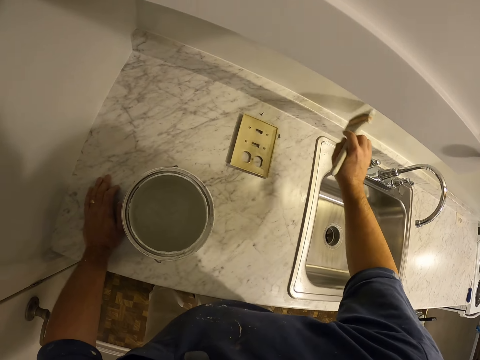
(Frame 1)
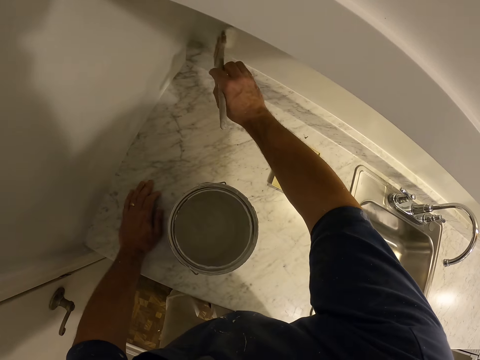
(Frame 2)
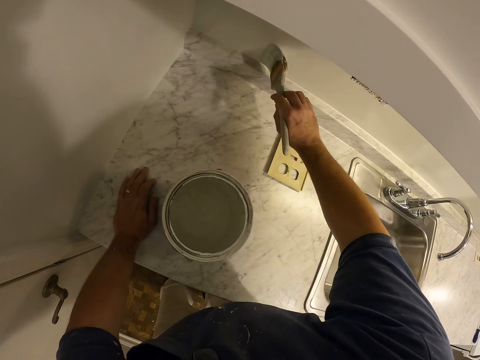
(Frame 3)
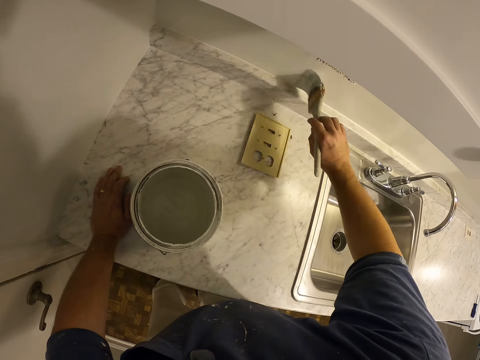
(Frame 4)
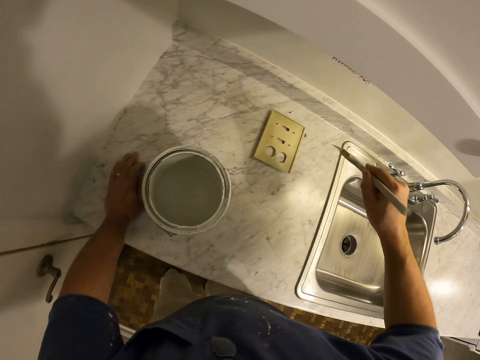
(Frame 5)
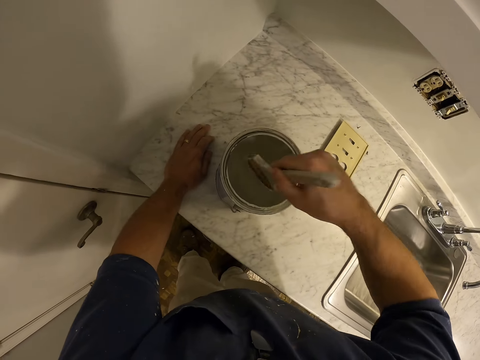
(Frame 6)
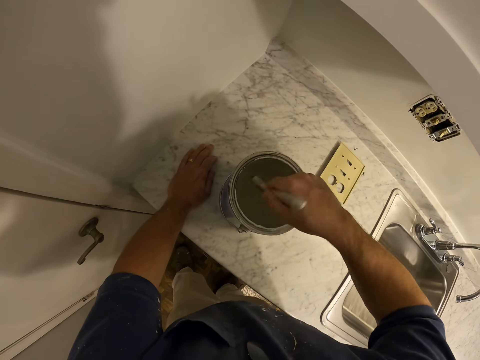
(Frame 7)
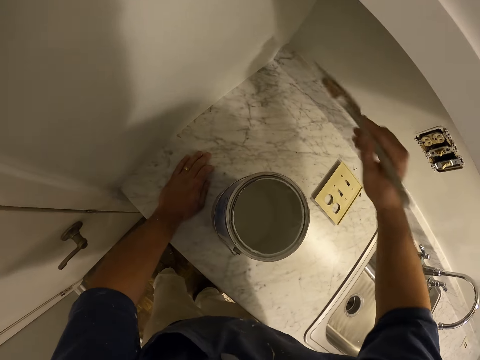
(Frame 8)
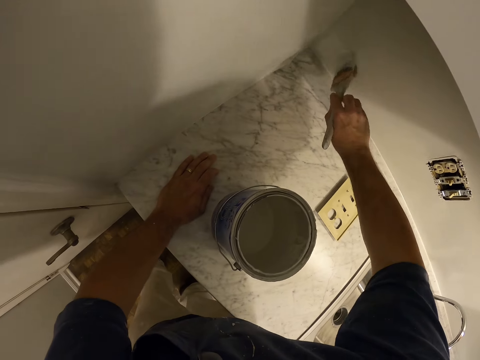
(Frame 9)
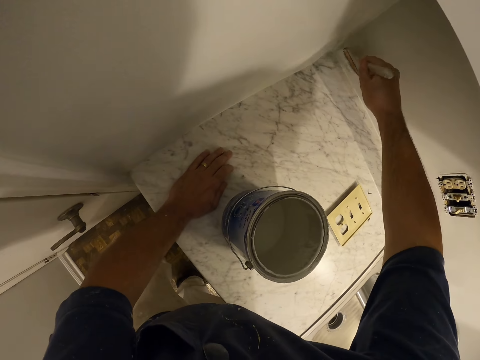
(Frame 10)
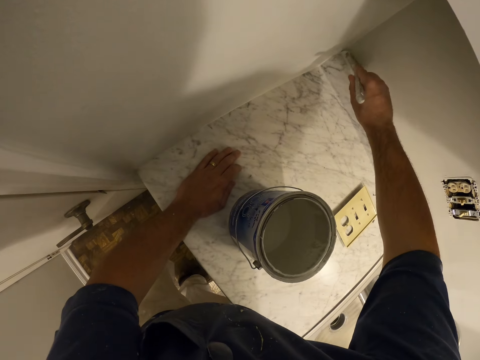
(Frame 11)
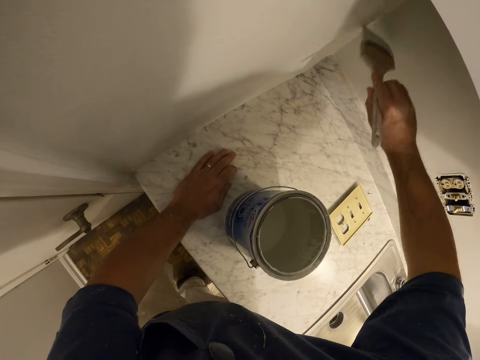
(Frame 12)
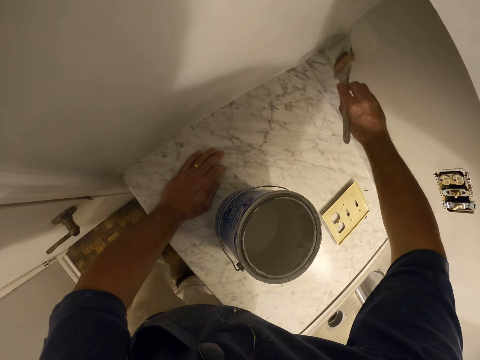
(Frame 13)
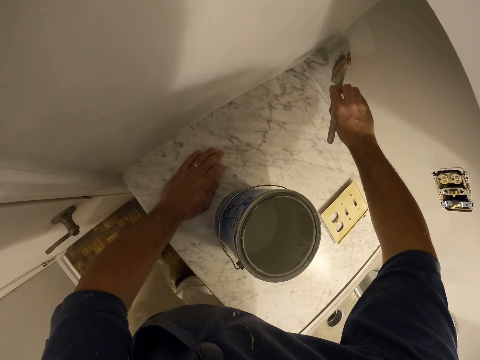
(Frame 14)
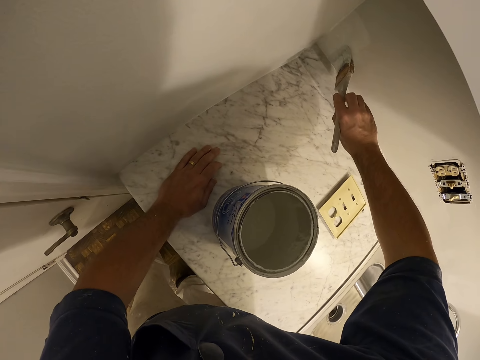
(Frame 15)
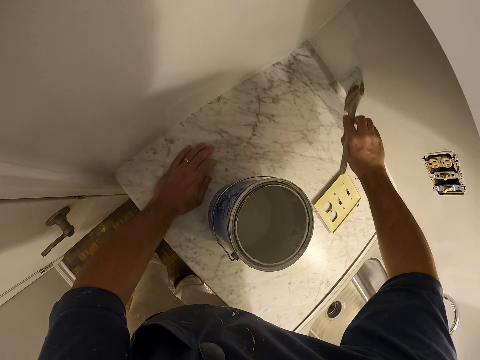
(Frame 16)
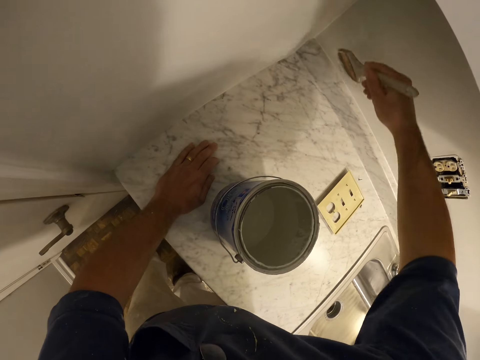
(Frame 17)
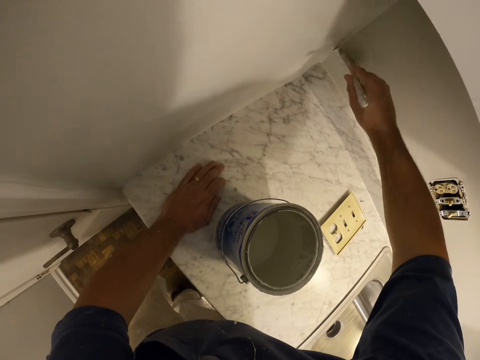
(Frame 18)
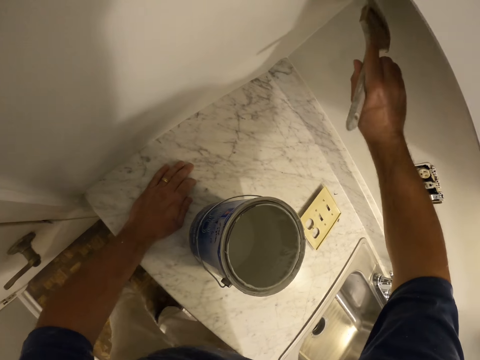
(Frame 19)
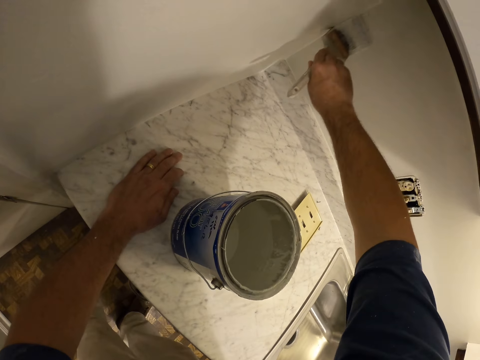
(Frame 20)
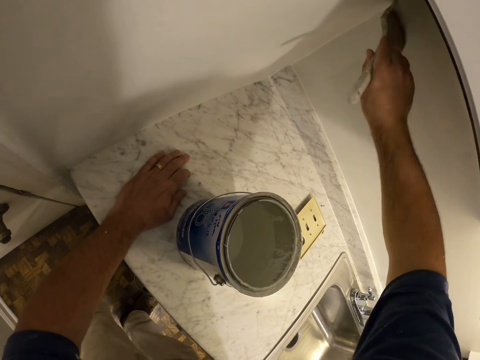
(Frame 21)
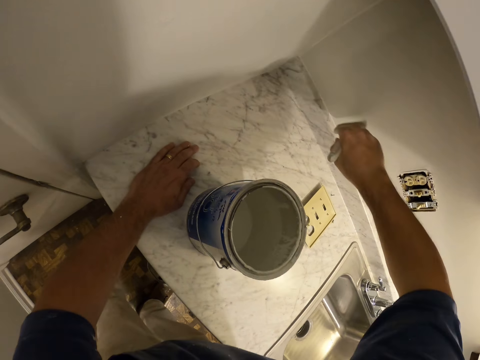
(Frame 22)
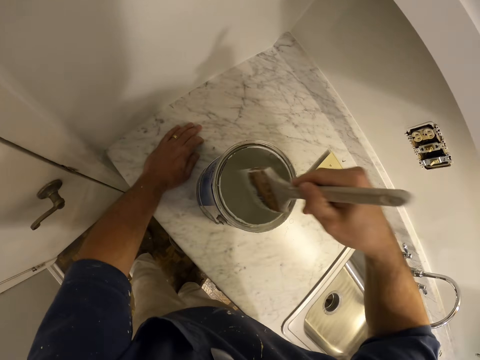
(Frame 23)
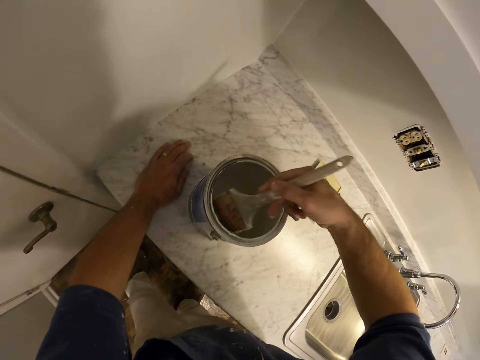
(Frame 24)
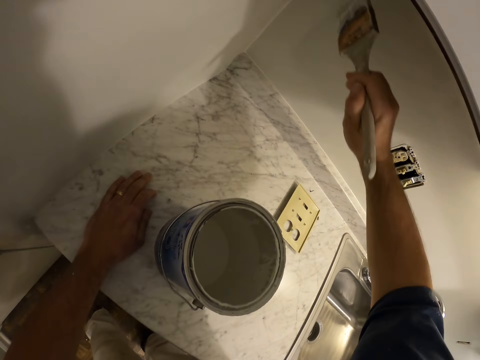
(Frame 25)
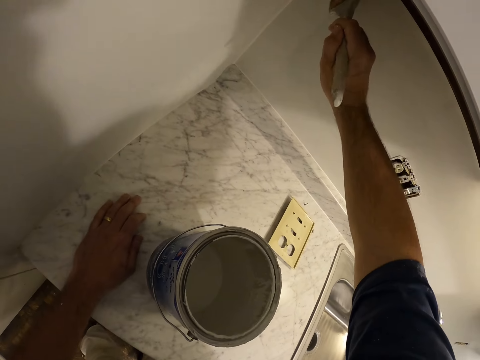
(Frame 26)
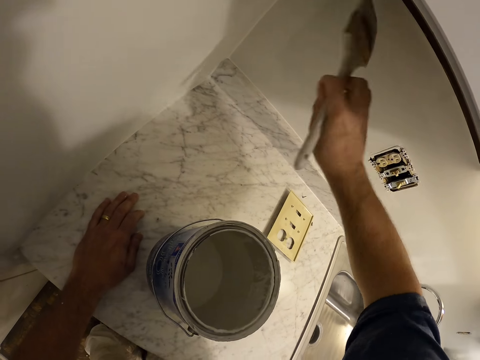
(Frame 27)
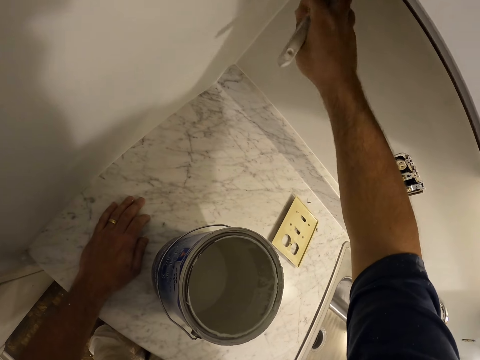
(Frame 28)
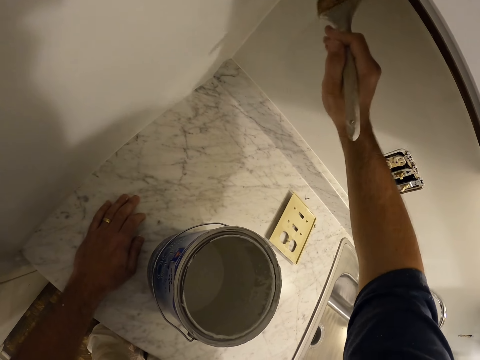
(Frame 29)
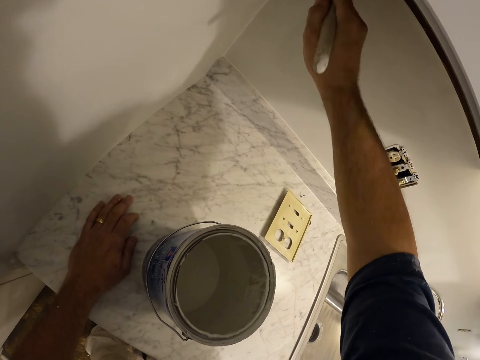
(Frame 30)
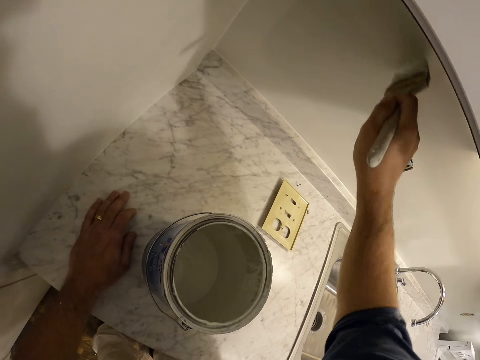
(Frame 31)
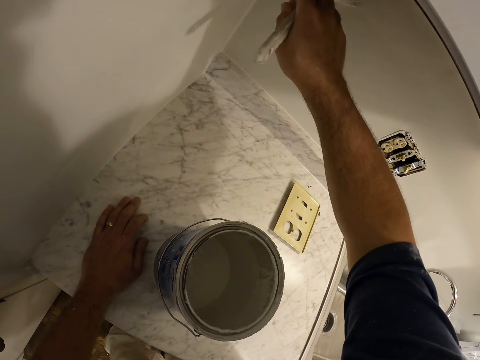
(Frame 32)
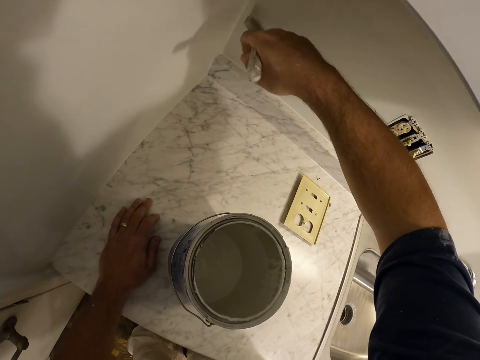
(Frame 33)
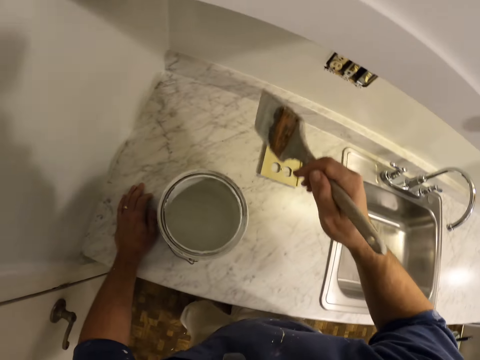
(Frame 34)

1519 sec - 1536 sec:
The camera wearer gets more paint from the paint container with the paint brush. They remove the paint brush from the paint. They paint the wall of the kitchen with the paint brush. They get more paint from the paint container with the paint brush. They remove the paint brush from the paint. They paint the wall of the kitchen with the paint brush.

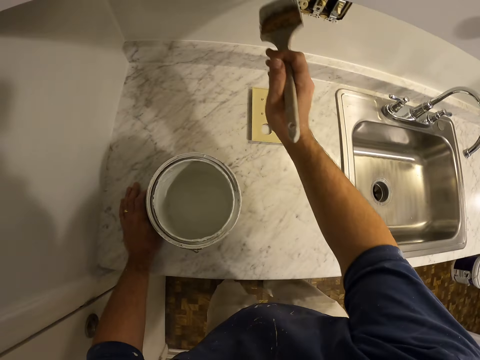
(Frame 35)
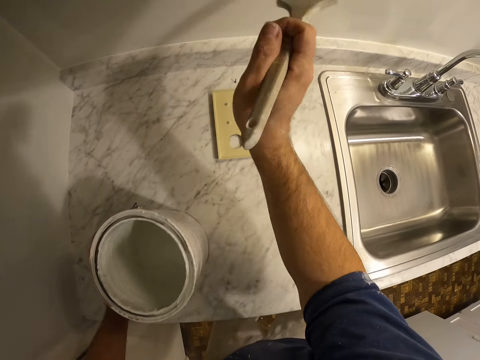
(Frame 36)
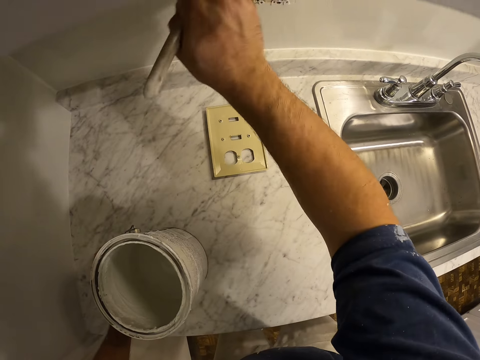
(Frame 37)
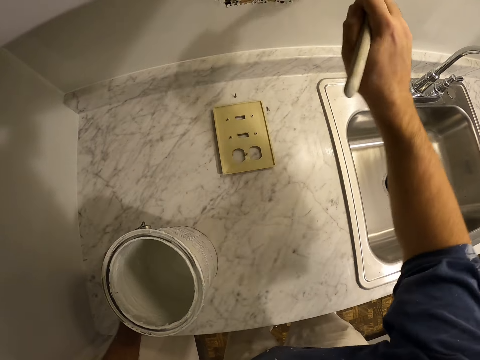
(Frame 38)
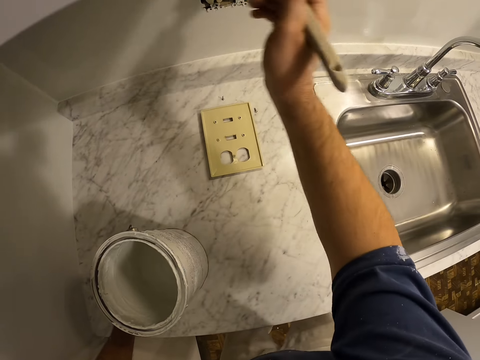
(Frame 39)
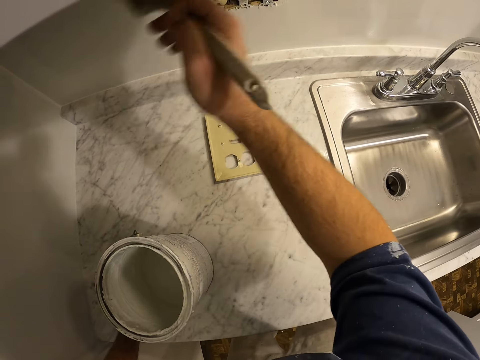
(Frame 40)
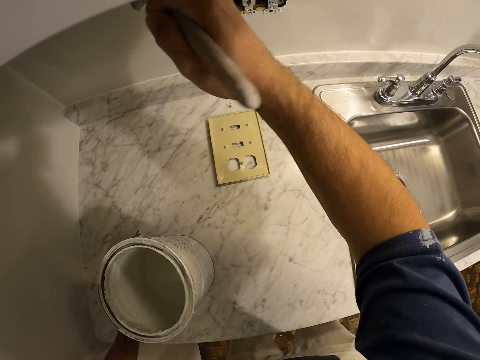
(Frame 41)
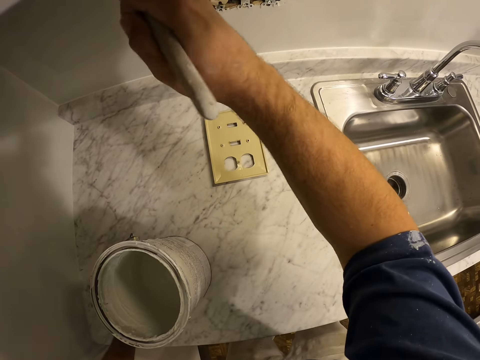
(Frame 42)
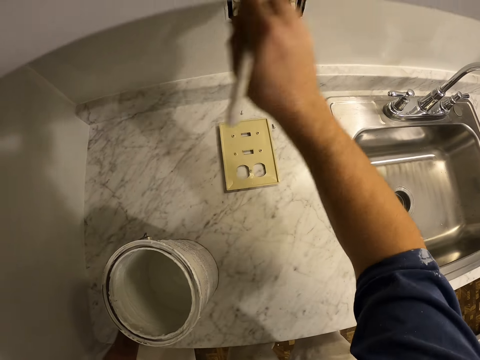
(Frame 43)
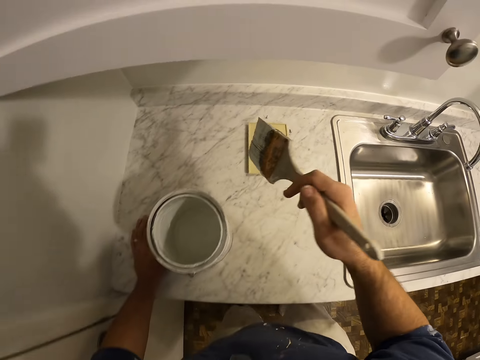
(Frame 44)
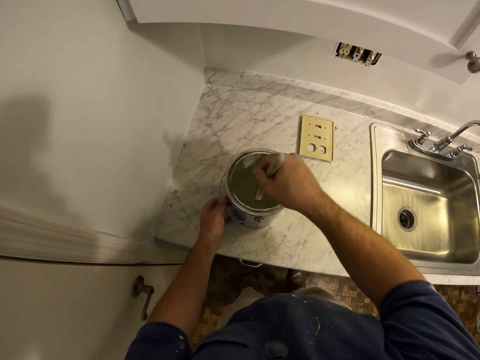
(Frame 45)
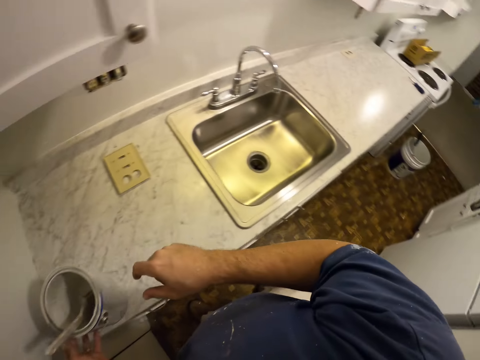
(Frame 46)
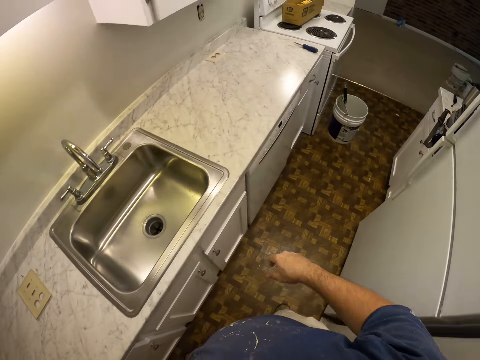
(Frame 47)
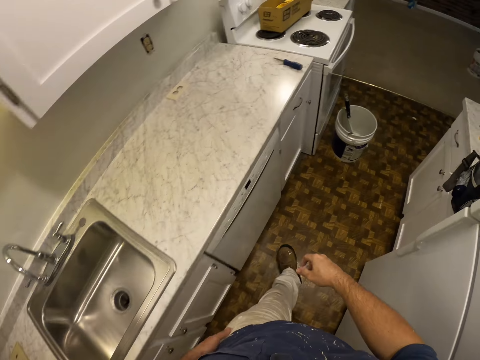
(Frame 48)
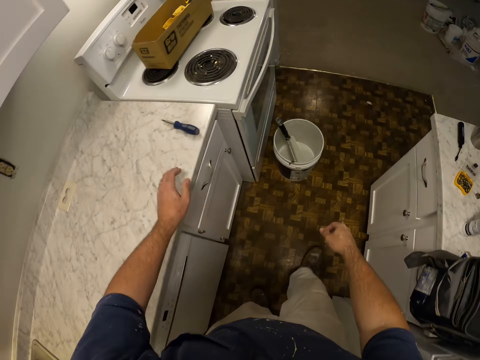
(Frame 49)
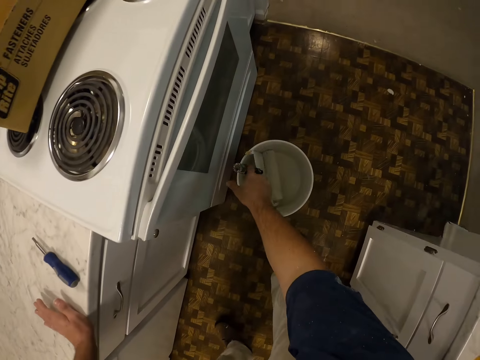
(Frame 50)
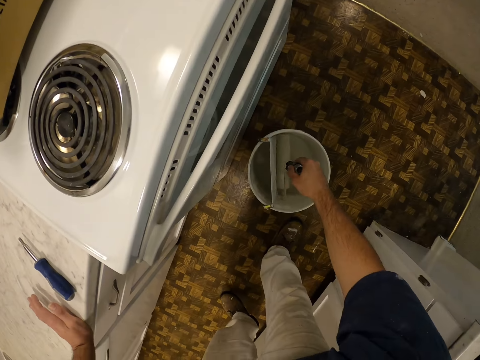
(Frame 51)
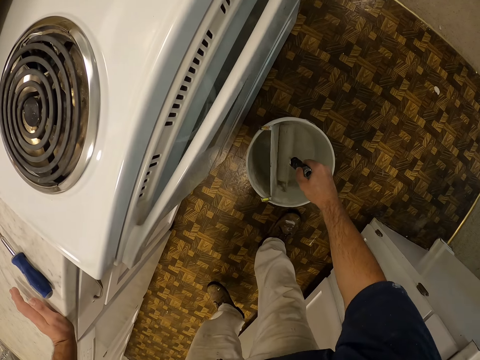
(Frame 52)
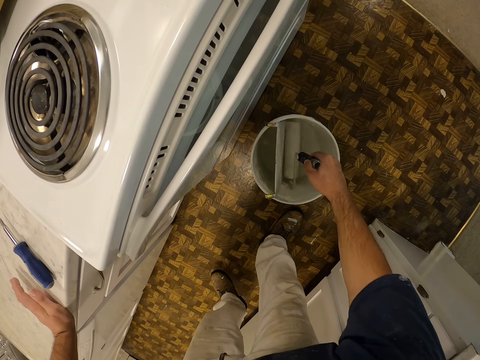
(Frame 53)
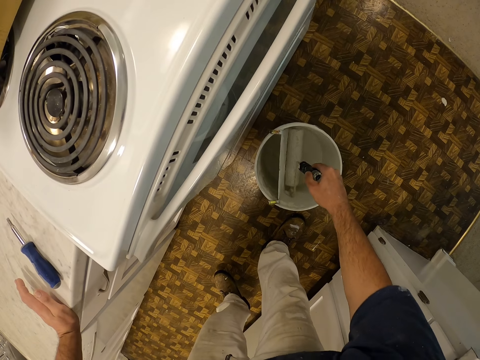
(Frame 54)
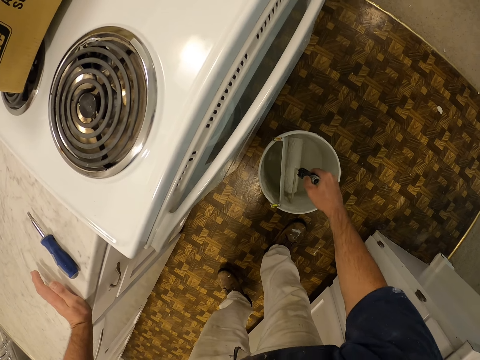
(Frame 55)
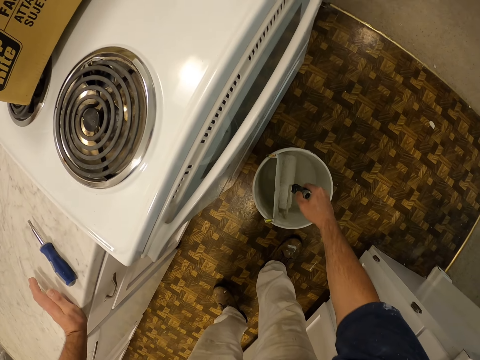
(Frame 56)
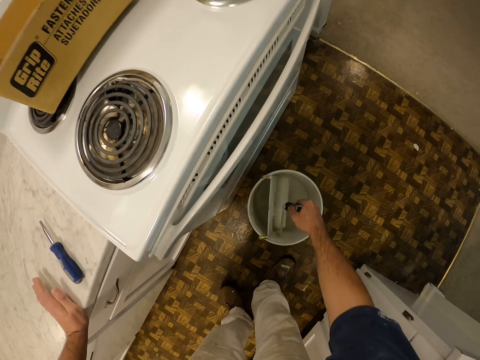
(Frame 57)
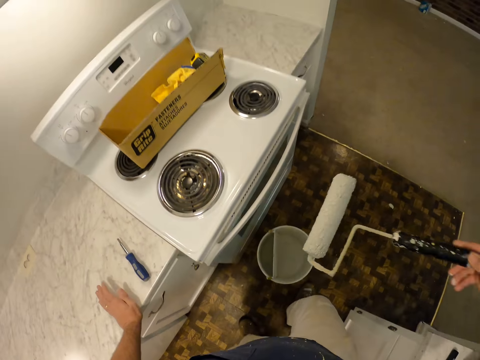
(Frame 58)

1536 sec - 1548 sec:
The camera wearer dips the paint brush into the paint. They drop the paint brush in the paint container. They walk. They get paint with a paint roller in the paint container. They pick the paint roller from the paint container.
